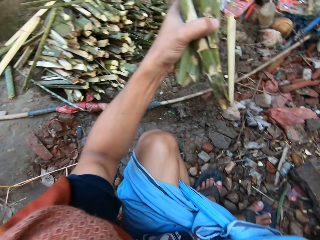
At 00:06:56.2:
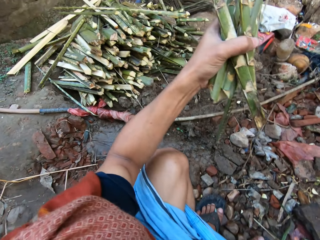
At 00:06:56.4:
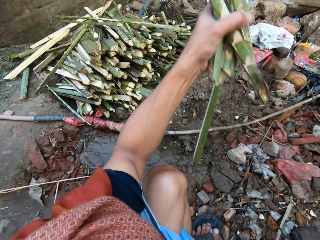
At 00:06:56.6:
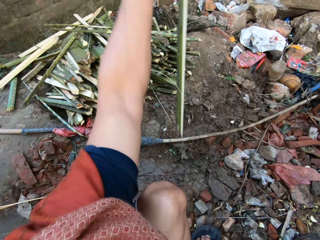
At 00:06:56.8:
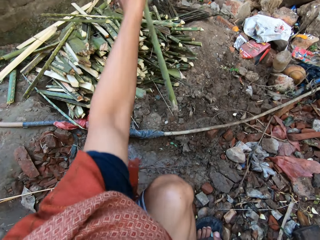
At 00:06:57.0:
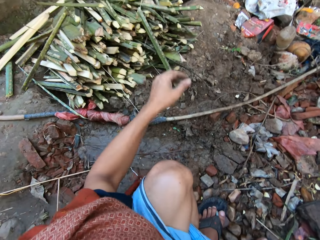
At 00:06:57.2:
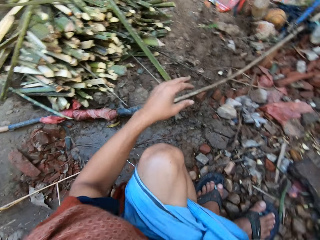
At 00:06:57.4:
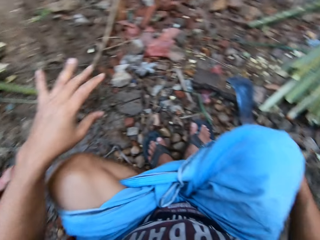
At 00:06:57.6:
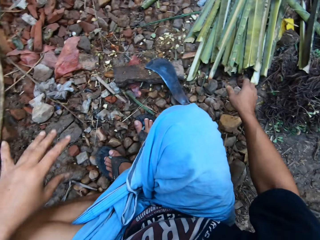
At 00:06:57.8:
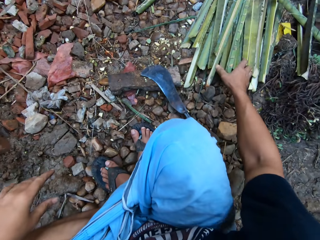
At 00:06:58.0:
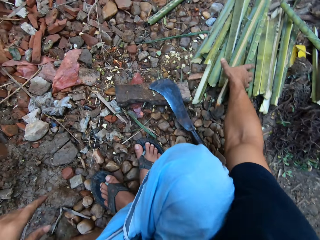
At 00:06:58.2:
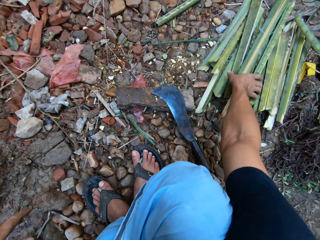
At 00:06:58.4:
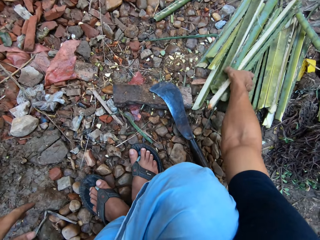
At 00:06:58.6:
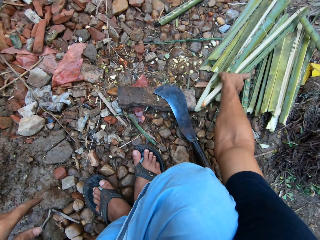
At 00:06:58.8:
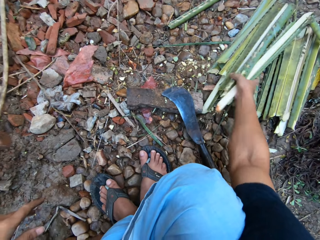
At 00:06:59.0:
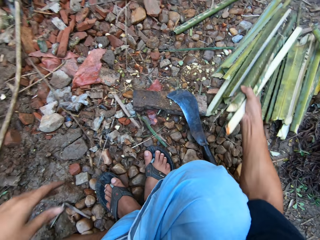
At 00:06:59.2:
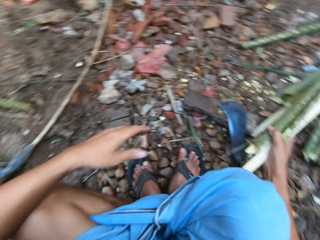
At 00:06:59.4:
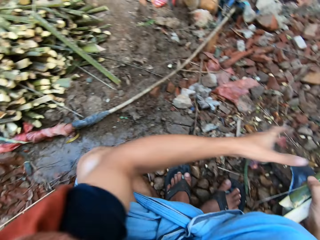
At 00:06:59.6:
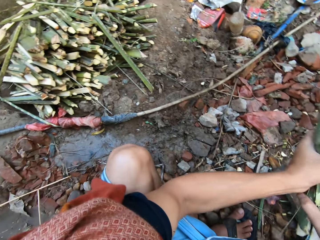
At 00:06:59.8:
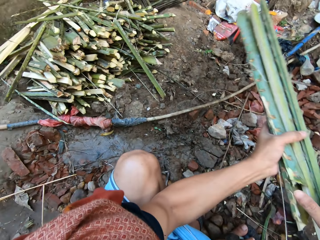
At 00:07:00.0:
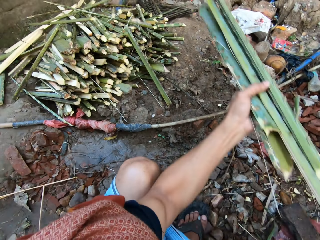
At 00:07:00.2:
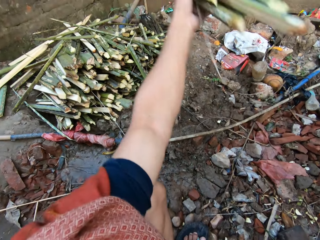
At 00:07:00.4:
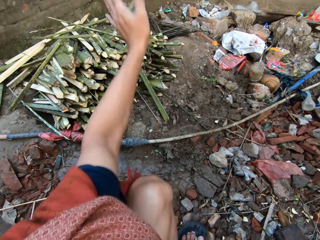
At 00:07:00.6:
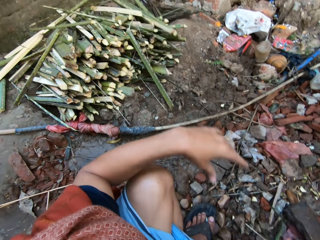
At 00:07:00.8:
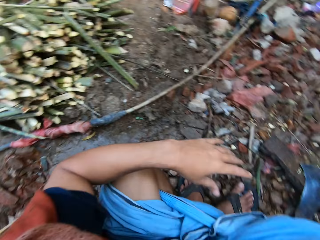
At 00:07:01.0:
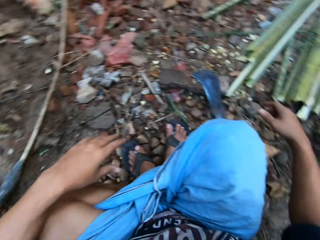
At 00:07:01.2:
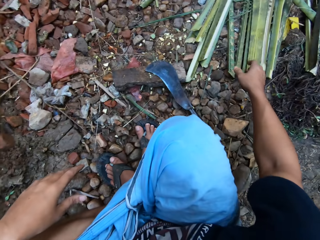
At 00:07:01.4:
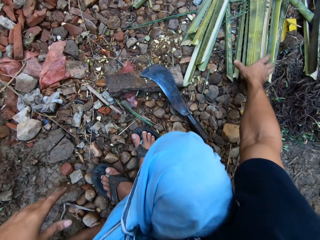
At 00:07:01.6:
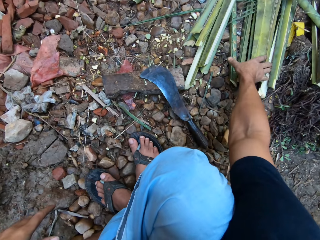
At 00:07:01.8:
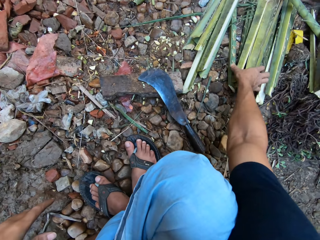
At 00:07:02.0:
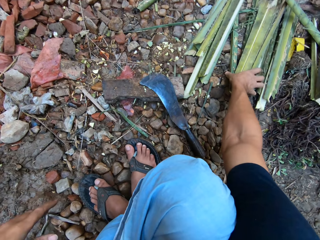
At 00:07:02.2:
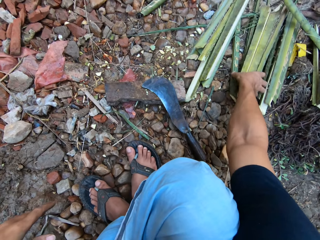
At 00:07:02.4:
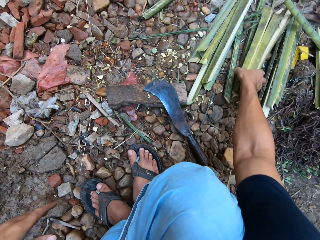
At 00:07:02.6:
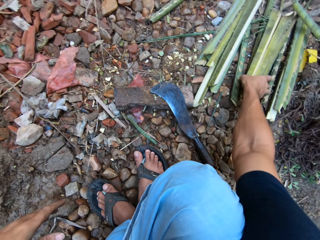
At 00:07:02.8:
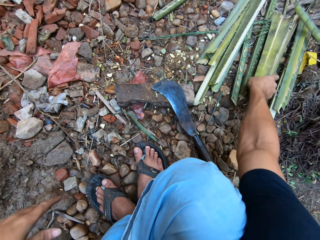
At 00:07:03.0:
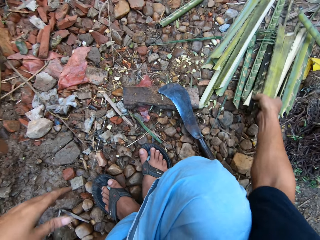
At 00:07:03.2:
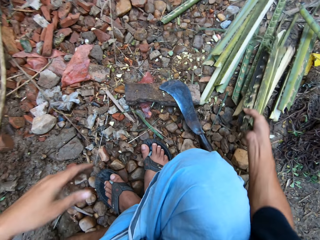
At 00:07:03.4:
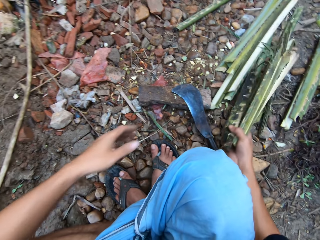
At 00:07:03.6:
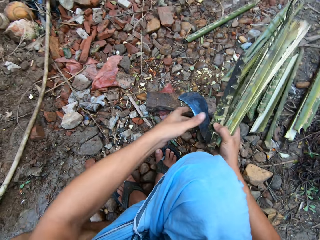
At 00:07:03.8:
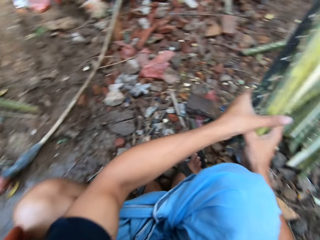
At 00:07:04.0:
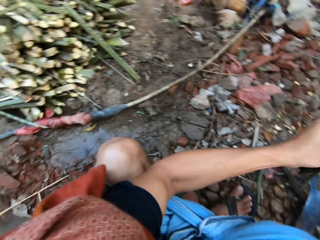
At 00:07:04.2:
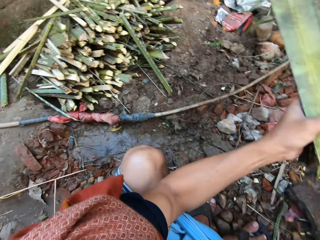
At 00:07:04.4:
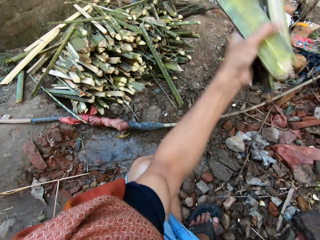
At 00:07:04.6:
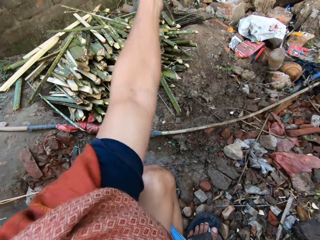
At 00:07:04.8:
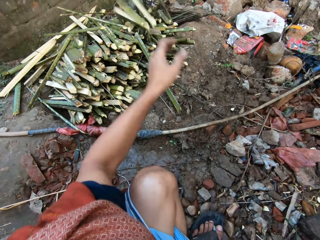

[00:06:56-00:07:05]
The camera wearer throws the bamboo sticks in his left hand on the stack of bamboo sticks. He takes some bamboo sticks from the stack of bamboo sticks with his right hand. He places his left hand on the bamboo sticks in his right hand. He throws the bamboo sticks in his left hand on the stack of bamboo sticks. He takes some bamboo sticks from the stack of bamboo sticks with his right hand. He places his left hand on the bamboo sticks in his right hand.

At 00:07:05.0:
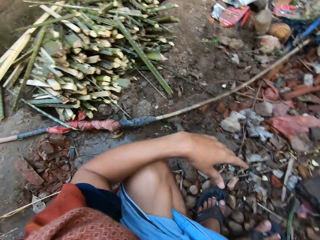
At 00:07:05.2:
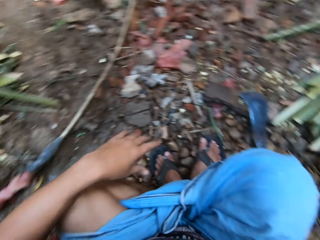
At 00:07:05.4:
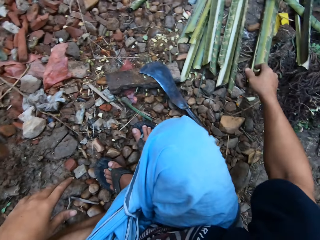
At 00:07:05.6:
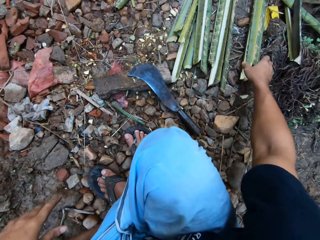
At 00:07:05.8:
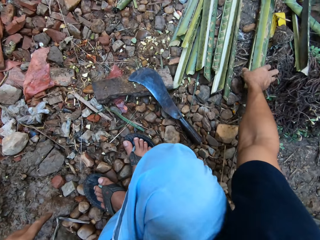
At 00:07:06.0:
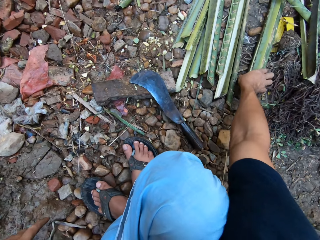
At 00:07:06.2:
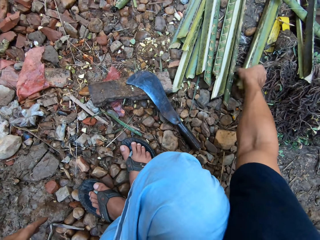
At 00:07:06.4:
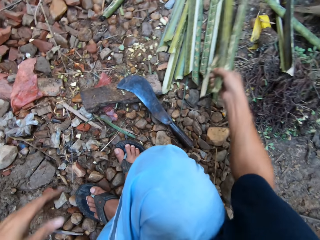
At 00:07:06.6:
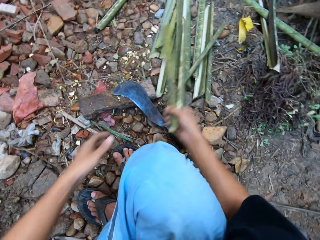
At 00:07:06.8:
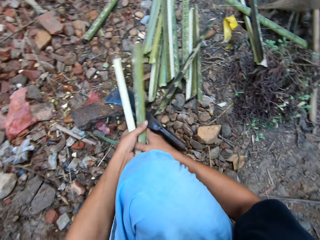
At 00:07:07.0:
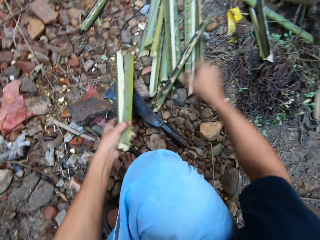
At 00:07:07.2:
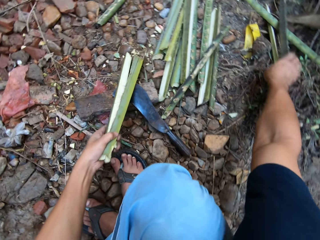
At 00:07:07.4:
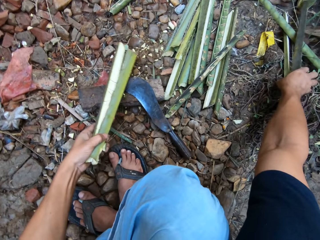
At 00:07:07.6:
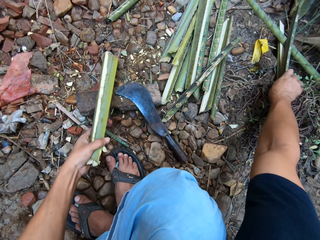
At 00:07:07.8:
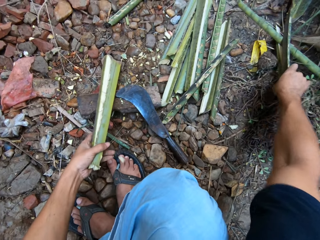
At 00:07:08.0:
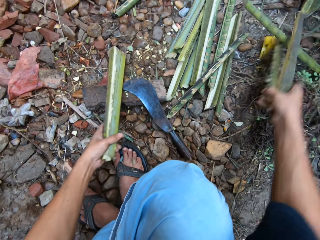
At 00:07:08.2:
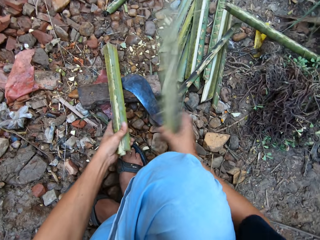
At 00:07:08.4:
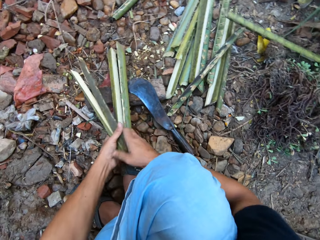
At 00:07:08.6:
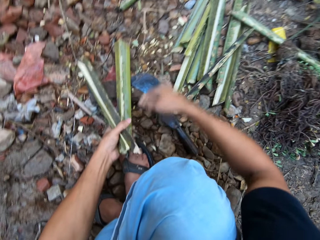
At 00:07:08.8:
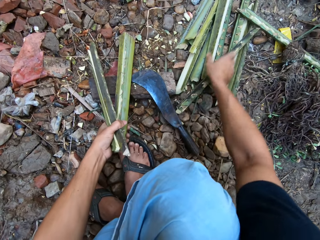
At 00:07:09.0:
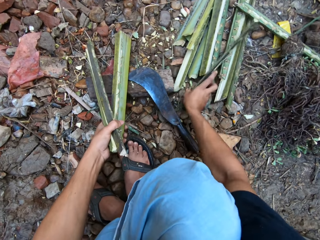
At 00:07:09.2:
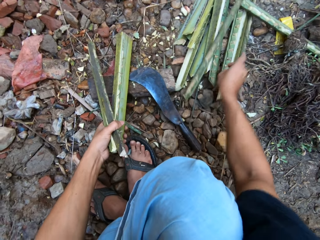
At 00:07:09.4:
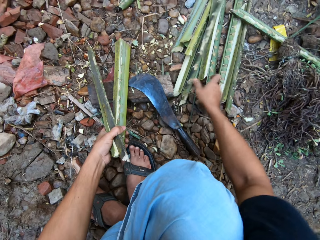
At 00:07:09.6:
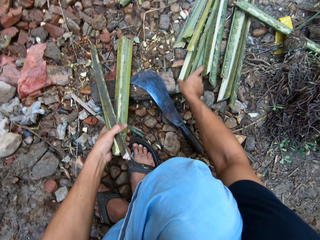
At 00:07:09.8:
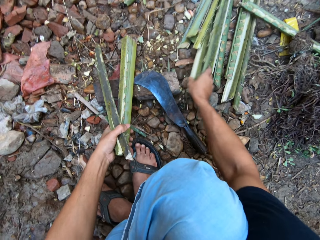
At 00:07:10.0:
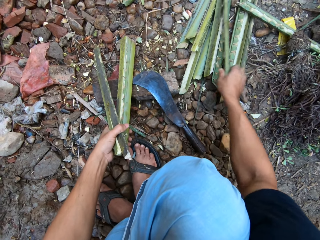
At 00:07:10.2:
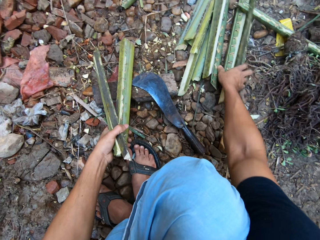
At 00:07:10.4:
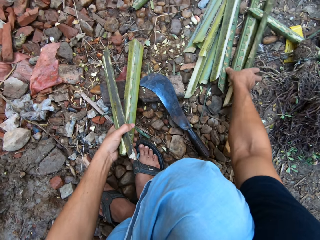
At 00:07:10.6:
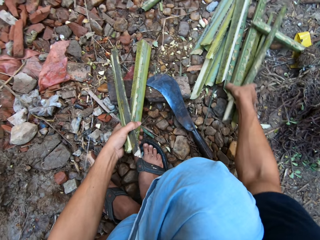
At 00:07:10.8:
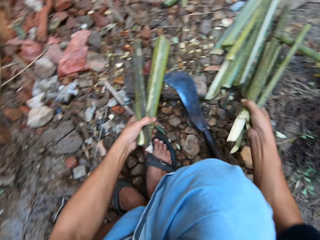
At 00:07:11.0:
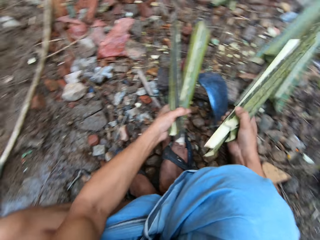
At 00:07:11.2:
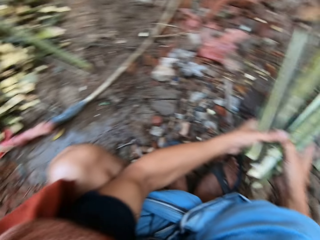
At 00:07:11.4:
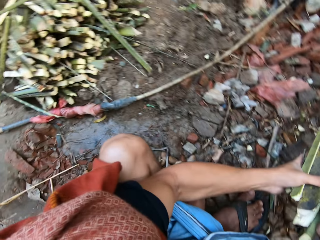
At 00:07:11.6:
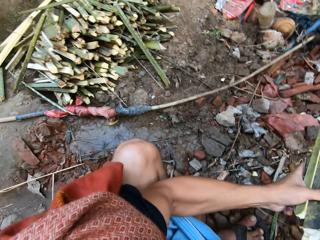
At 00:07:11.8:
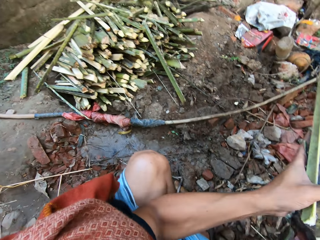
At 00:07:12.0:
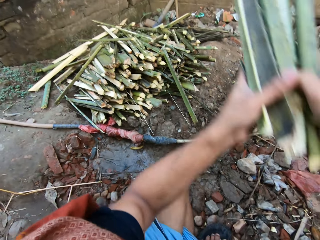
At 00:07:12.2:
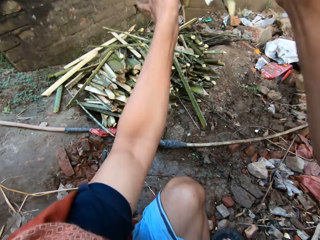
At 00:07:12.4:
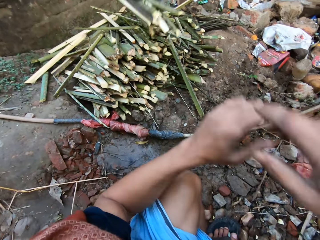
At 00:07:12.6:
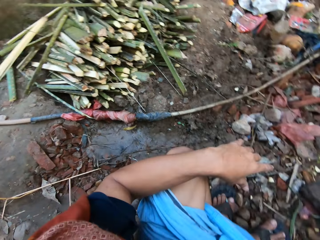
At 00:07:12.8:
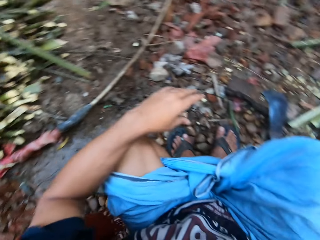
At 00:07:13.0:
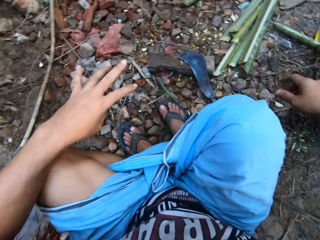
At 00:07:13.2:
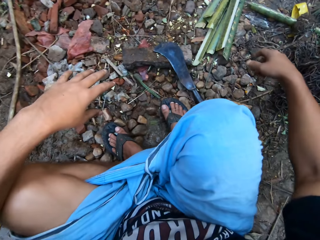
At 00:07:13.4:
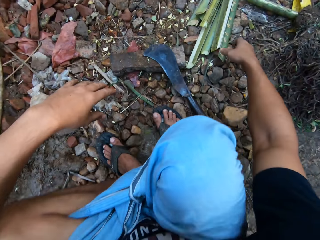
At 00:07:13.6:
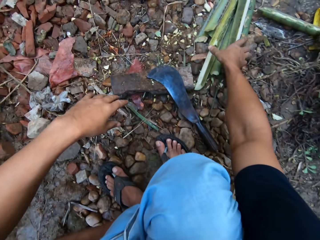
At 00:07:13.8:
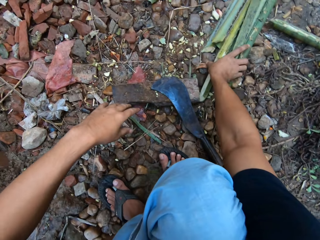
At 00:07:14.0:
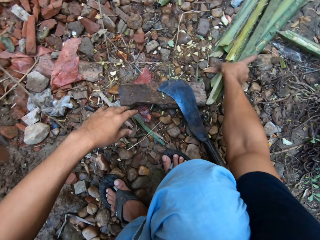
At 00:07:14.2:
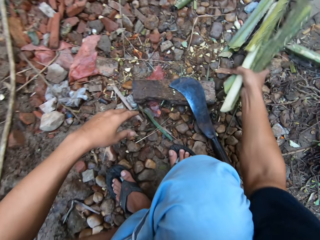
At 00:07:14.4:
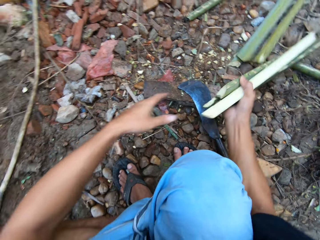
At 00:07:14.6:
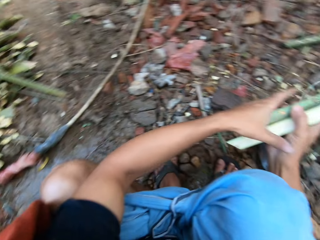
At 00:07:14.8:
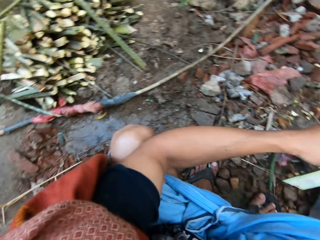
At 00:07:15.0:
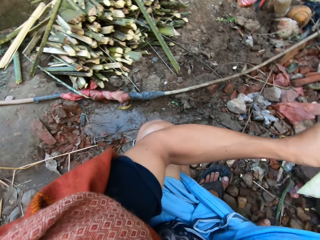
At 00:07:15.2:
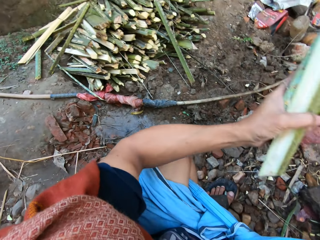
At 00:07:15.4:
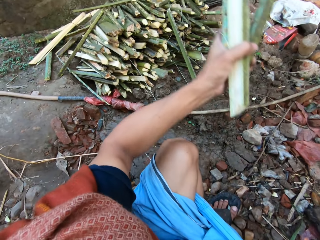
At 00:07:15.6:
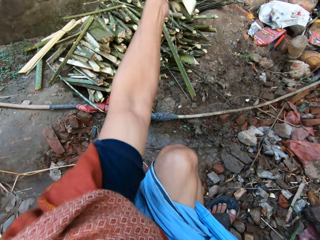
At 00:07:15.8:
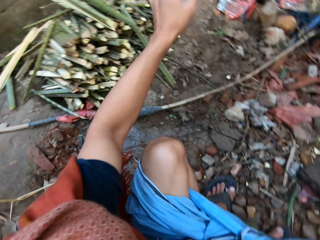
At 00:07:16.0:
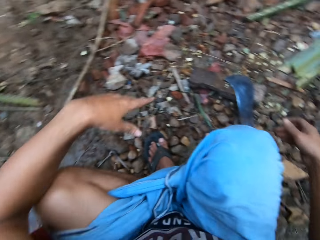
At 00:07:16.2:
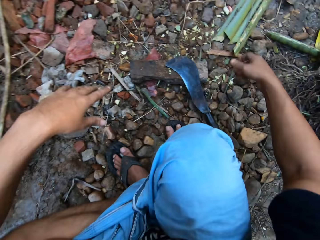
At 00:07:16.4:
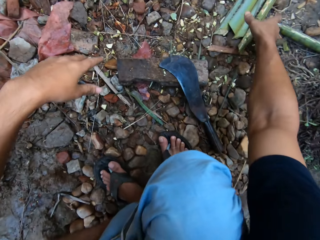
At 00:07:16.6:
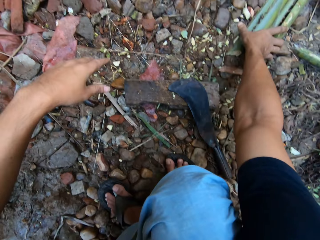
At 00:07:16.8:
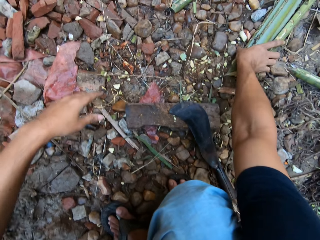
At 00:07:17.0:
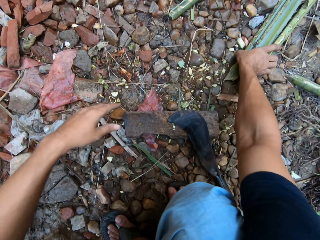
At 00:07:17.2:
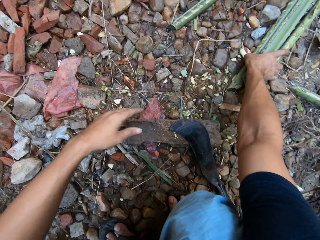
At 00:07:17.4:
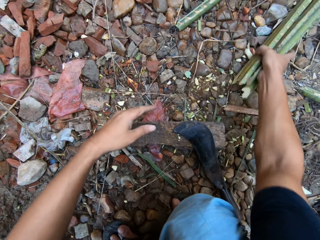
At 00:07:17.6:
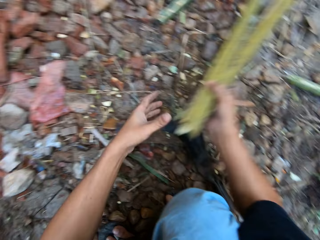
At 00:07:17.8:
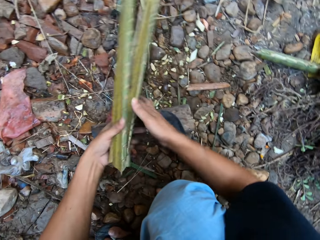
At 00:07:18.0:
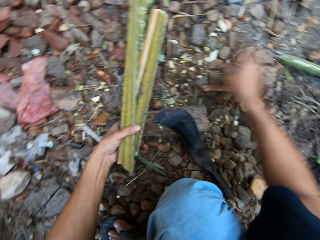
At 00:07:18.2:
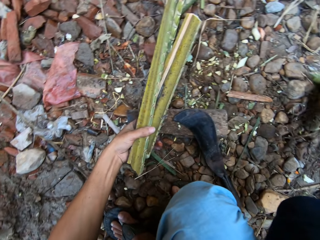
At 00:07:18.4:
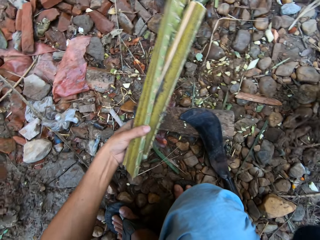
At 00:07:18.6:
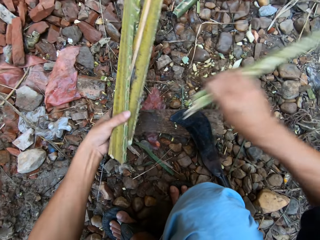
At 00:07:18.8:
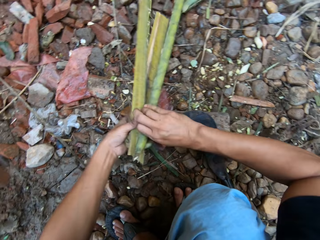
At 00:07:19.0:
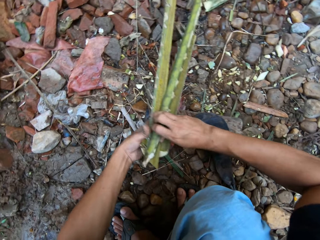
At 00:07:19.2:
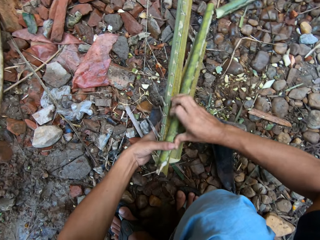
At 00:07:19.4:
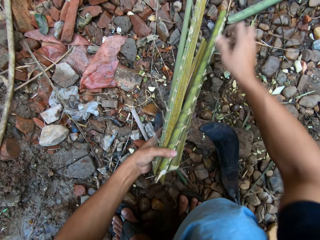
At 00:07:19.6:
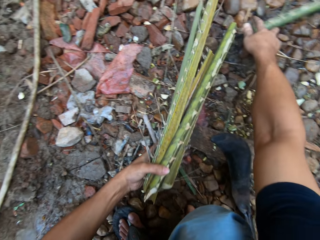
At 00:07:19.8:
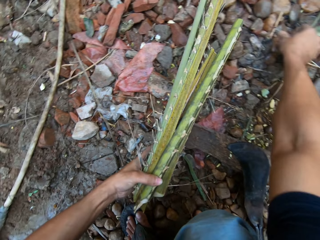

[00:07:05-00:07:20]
The camera wearer throws the bamboo sticks in his left hand on the stack of bamboo sticks. He takes some bamboo sticks from the stack of bamboo sticks with his right hand. He places the bamboo sticks in his left hand with his right hand. He takes some bamboo sticks from the ground with his right hand. He places the bamboo sticks in his left hand with his right hand. He places his right hand on a bamboo stick on the stack of bamboo sticks. He takes a bamboo stick from the stack of bamboo sticks with his right hand. He takes some bamboo sticks from the ground with his right hand. He places the bamboo sticks in his left hand with his right hand. He throws the bamboo sticks on the stack of bamboo sticks with both hands. He takes some bamboo sticks from the ground with his right hand. He places his left hand on the bamboo sticks in his right hand. He throws the bamboo sticks in his left hand on the stack of bamboo sticks. He takes some bamboo sticks from the ground with his right hand. He places the bamboo sticks in his left hand with his right hand. He takes a bamboo stick from the ground with his right hand. He places the bamboo stick in his left hand with his right hand.
